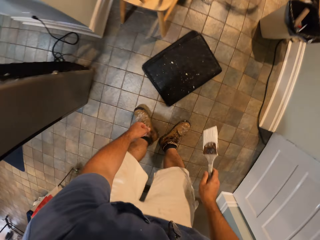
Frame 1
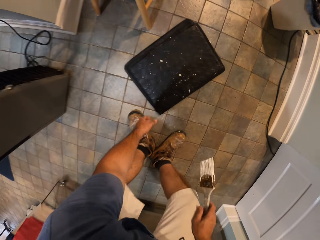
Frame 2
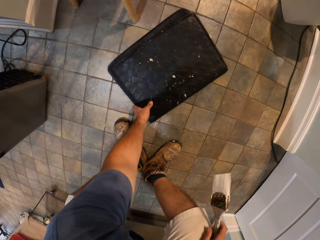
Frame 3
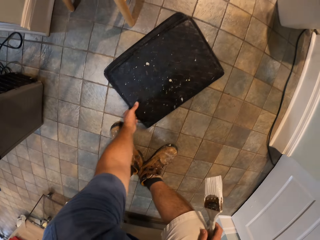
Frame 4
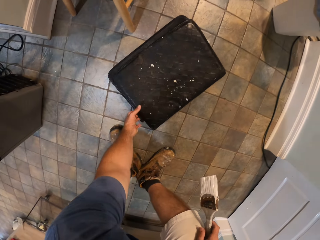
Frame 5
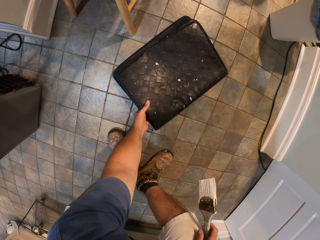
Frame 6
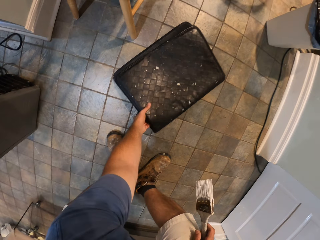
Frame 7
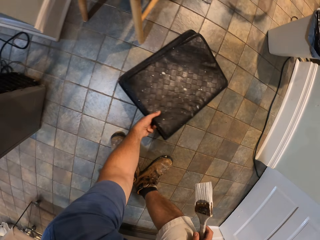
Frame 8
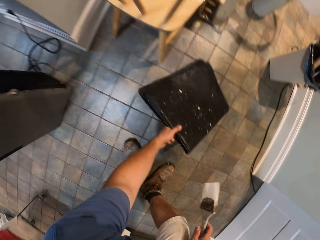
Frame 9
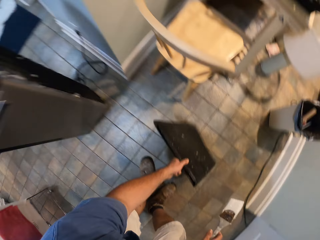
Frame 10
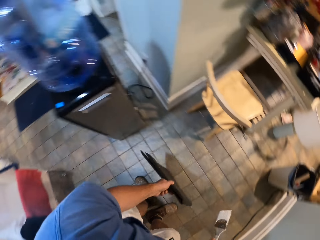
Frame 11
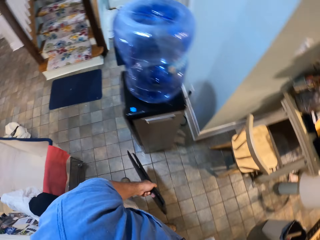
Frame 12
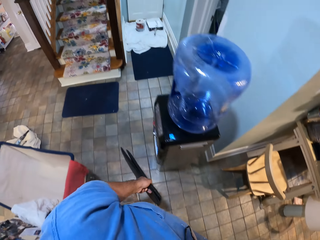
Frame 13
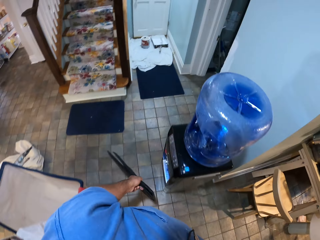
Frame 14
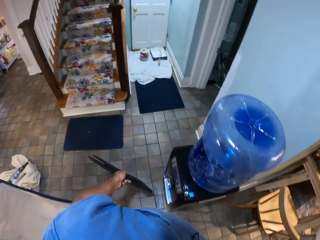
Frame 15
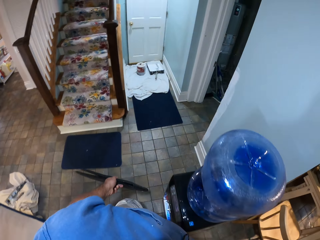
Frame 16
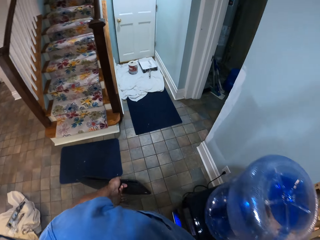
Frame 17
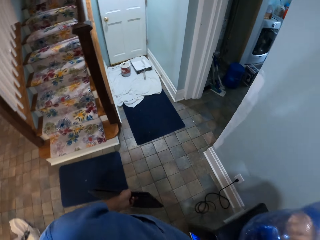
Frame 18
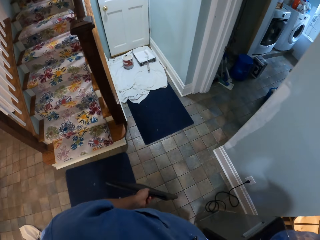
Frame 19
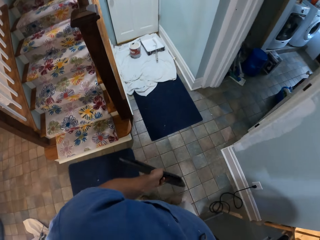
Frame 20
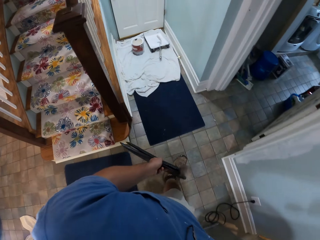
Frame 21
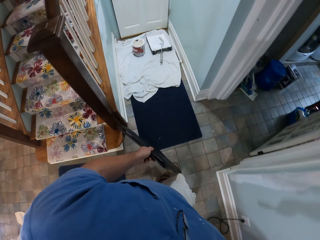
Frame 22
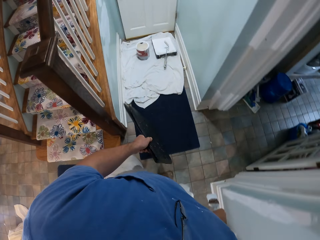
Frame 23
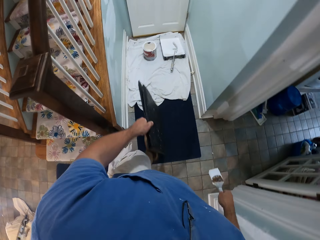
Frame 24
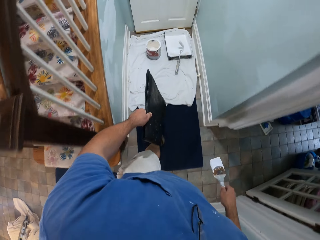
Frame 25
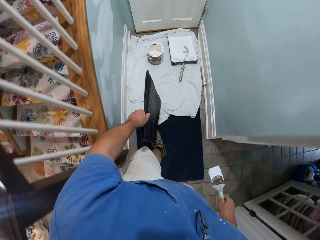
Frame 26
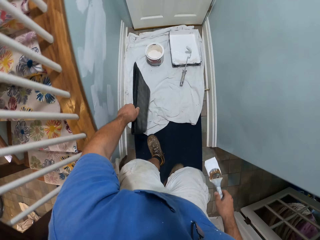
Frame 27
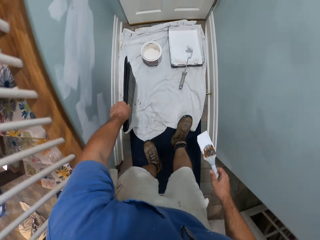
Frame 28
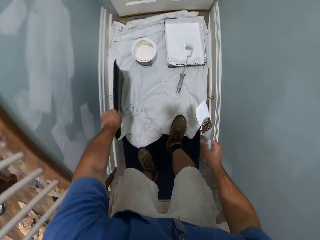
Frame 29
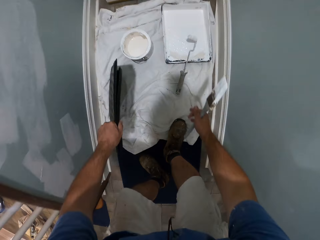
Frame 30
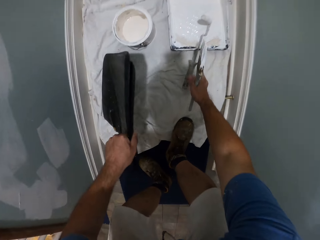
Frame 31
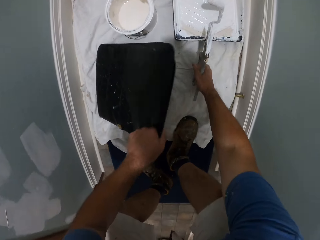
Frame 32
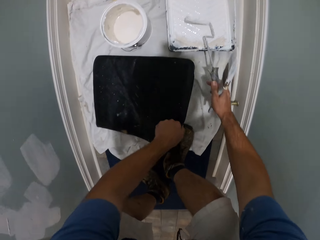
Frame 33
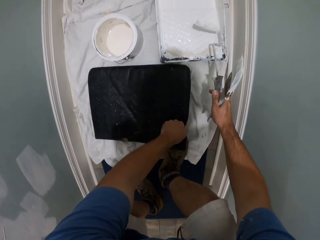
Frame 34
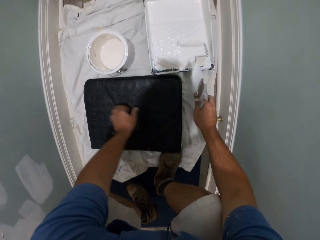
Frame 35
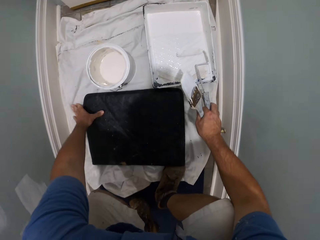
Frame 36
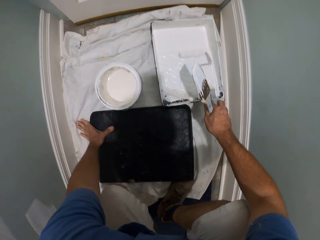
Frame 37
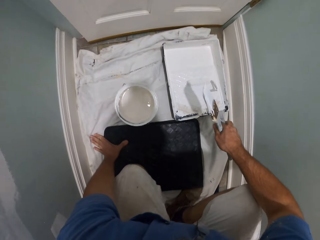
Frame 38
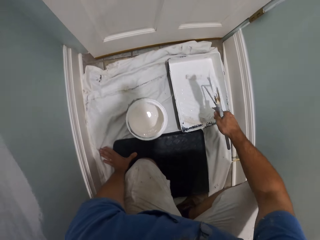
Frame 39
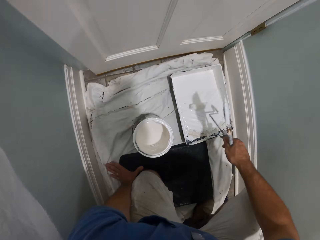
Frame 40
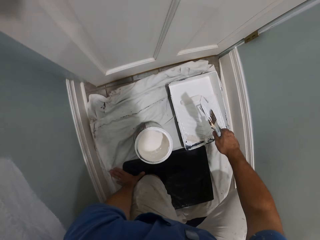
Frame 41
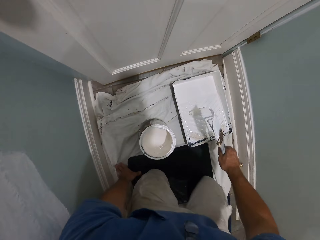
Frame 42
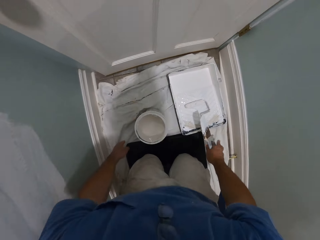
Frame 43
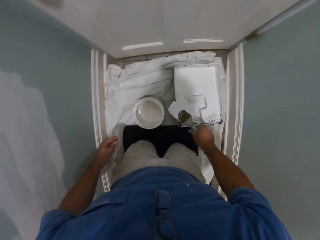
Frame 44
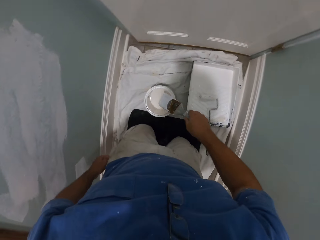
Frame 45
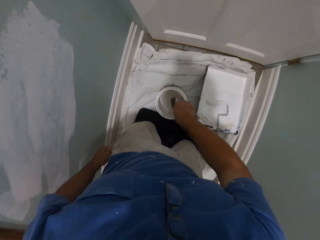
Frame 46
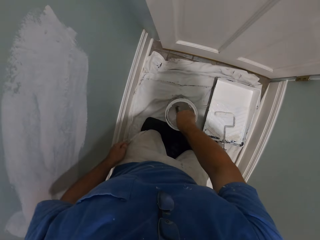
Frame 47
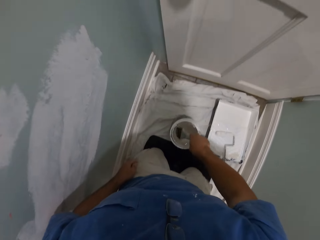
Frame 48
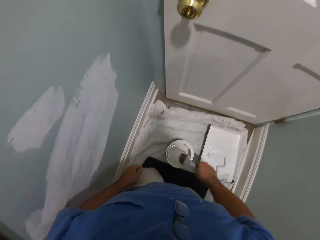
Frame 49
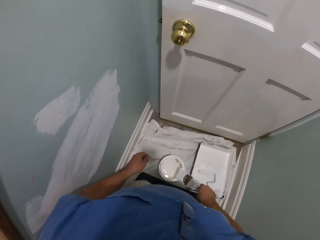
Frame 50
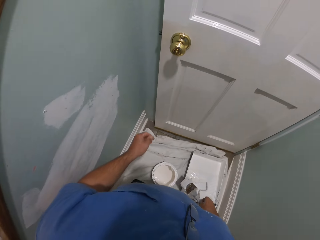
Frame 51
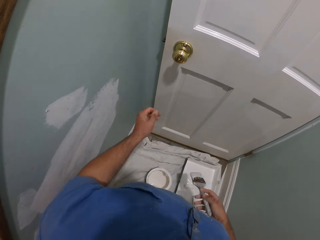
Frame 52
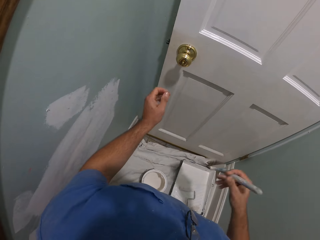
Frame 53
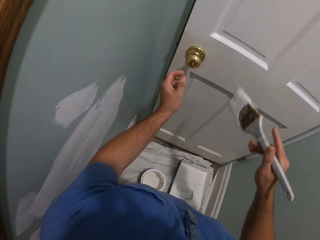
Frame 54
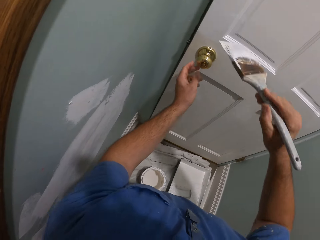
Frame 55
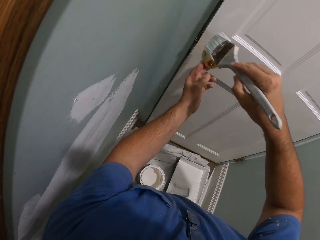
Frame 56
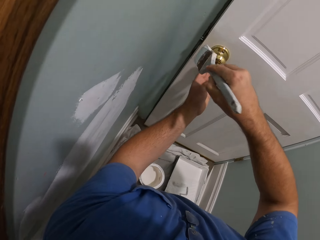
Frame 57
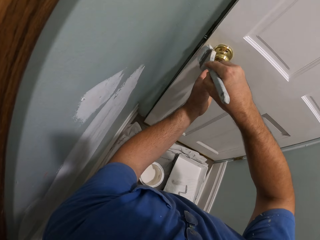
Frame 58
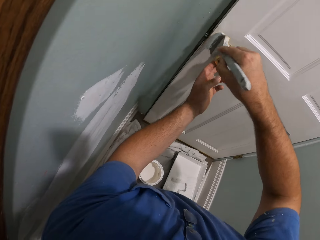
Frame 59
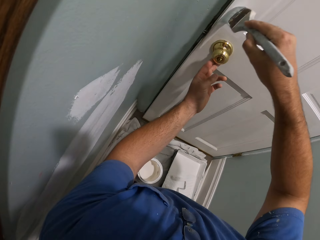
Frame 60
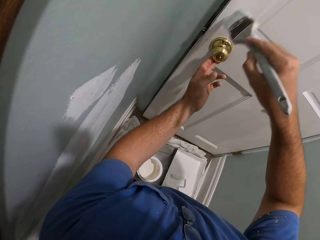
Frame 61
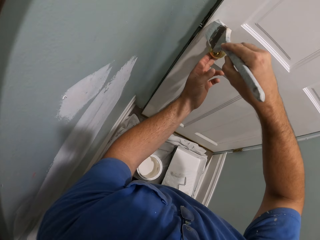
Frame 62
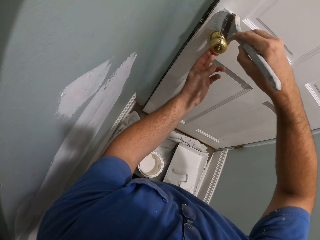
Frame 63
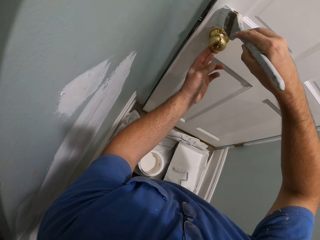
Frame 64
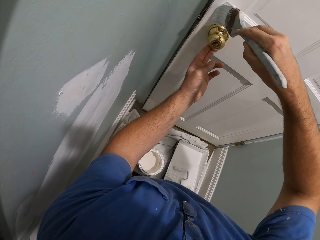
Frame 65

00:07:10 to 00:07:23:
The camera wearer picks up the foot mat from the floor. He walks back towards the door. He lays the foot mat on the floor. He picks the paint roller from the paint container. He rests his left hand on the foot mat. He kneels on the foot mat. He wipes the paint roller over the side of the paint container and drops the paint roller into the paint container. He dips the brush into the paint can and wipes the brush over the brim of the paint can. He holds the knob of the door with his left fingers. He paints around the door knob with the brush.

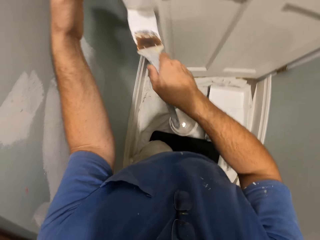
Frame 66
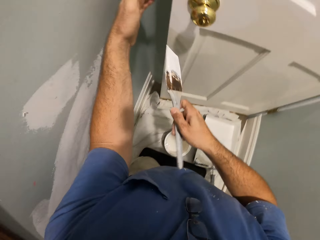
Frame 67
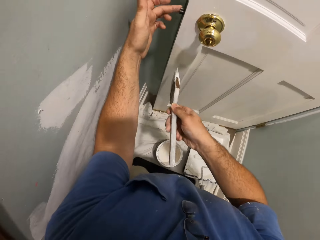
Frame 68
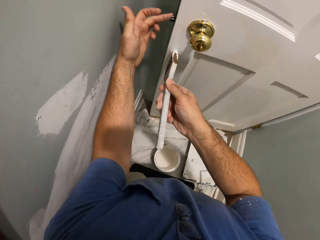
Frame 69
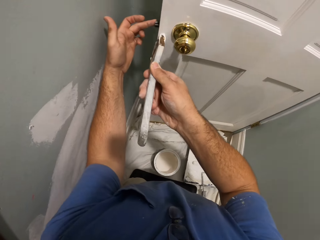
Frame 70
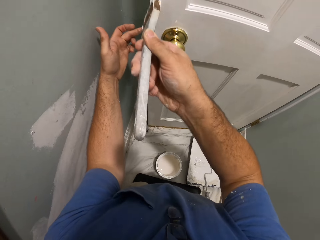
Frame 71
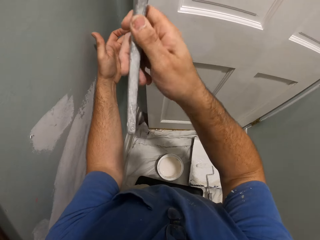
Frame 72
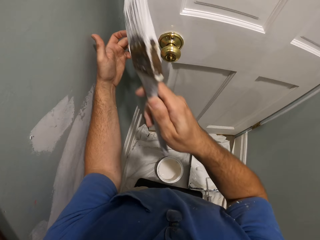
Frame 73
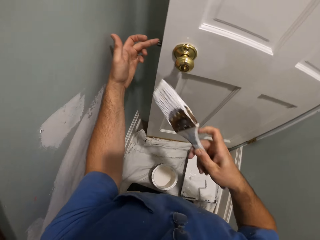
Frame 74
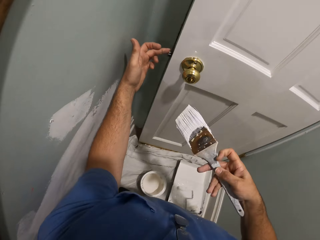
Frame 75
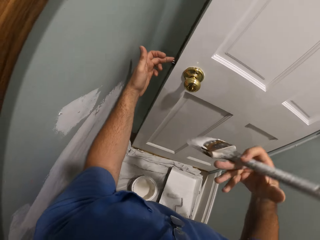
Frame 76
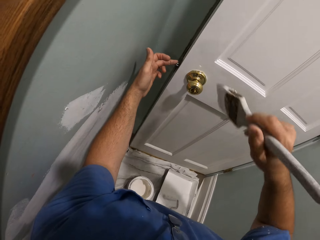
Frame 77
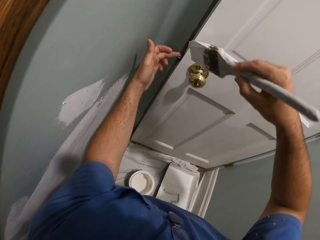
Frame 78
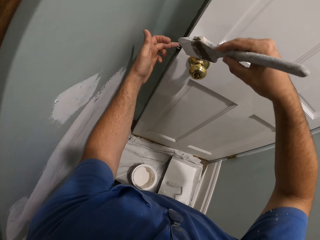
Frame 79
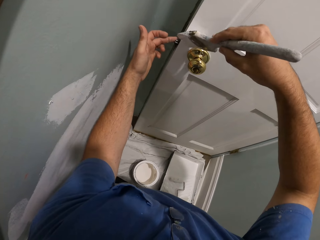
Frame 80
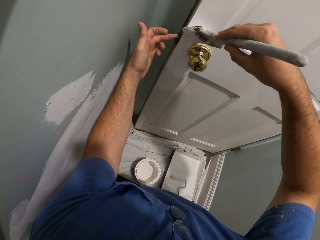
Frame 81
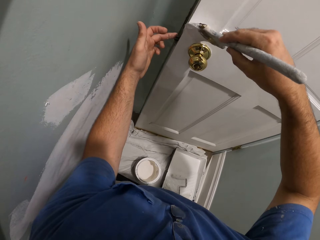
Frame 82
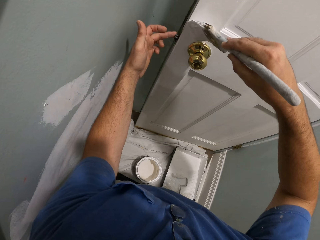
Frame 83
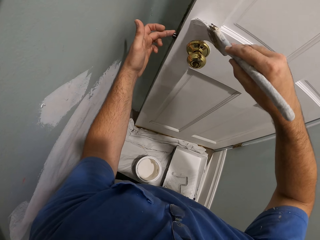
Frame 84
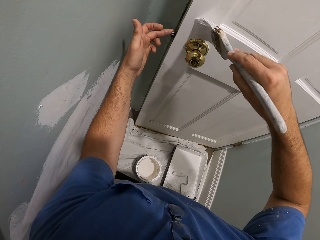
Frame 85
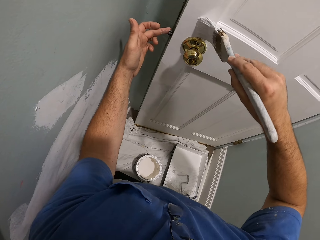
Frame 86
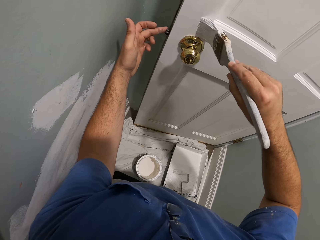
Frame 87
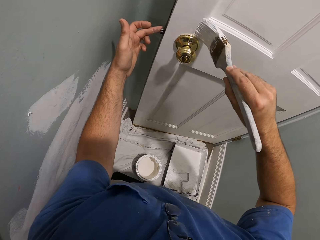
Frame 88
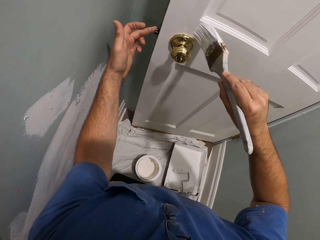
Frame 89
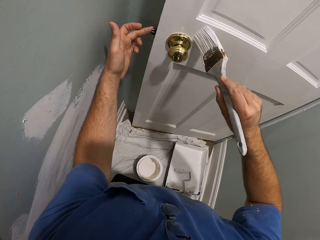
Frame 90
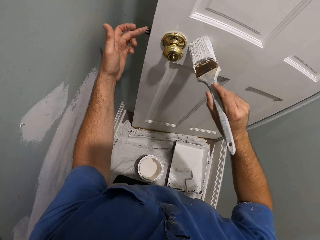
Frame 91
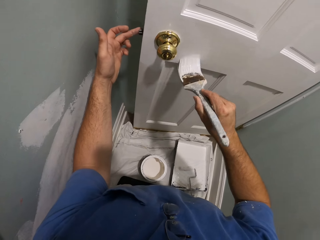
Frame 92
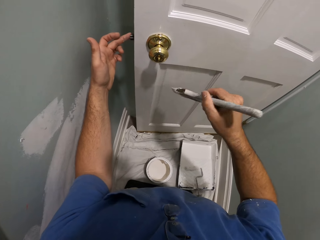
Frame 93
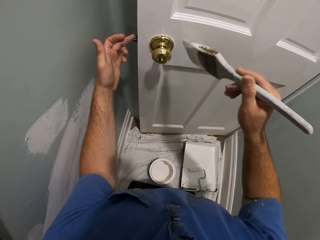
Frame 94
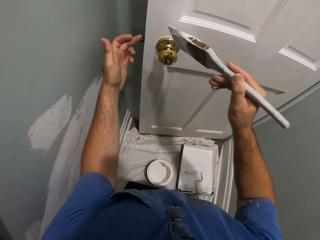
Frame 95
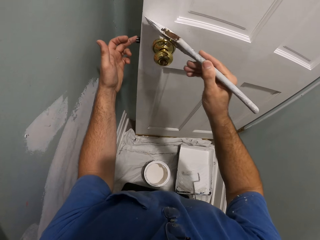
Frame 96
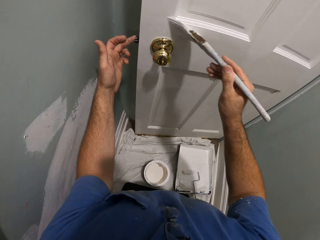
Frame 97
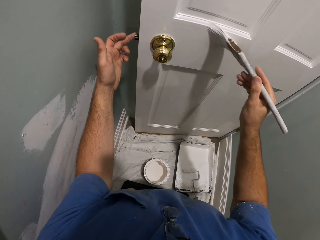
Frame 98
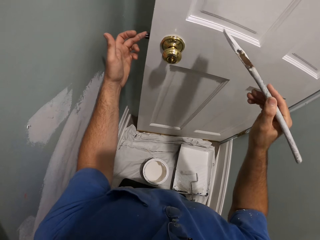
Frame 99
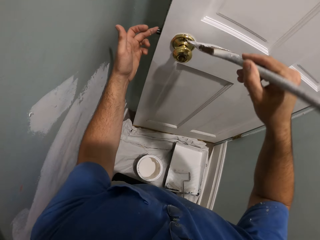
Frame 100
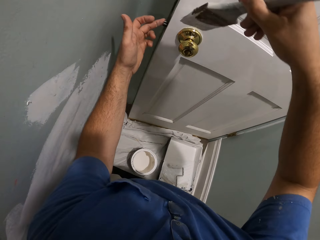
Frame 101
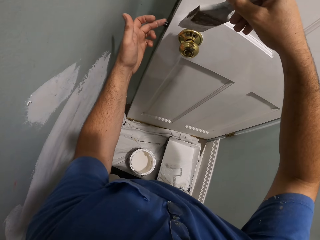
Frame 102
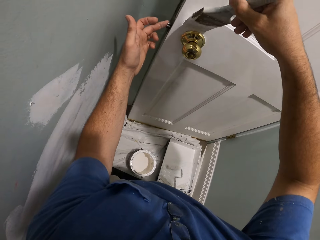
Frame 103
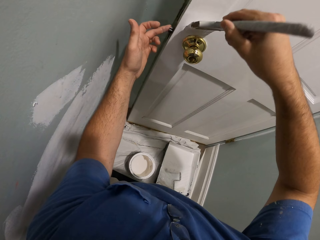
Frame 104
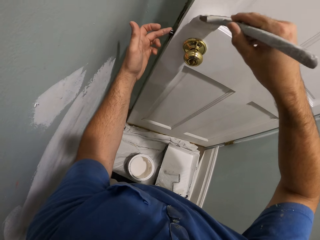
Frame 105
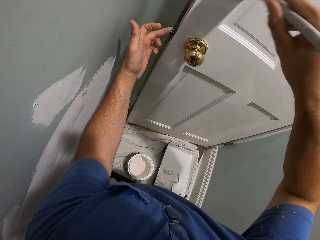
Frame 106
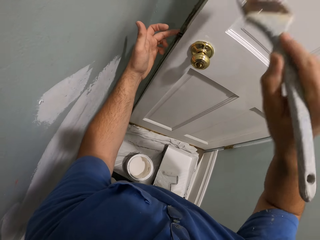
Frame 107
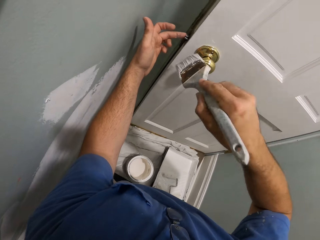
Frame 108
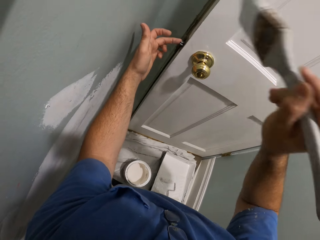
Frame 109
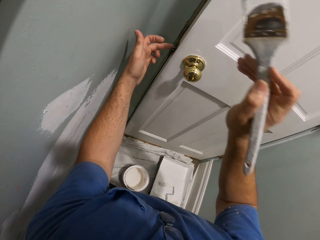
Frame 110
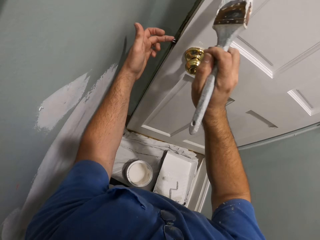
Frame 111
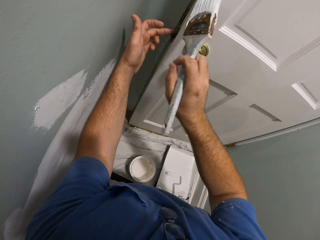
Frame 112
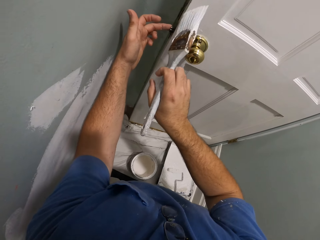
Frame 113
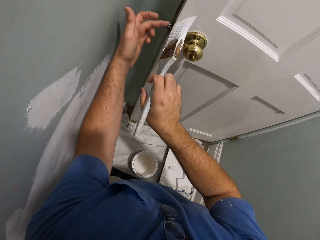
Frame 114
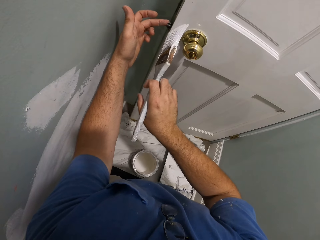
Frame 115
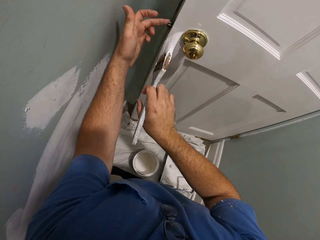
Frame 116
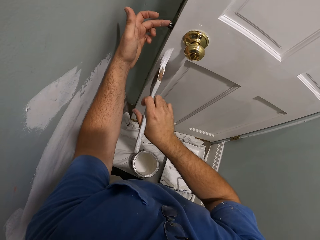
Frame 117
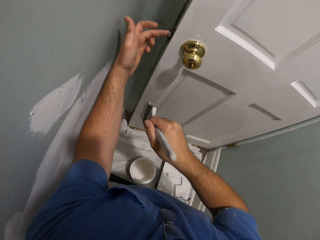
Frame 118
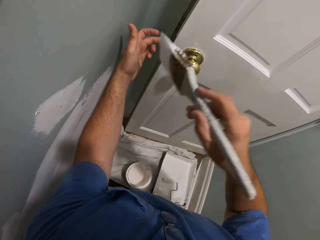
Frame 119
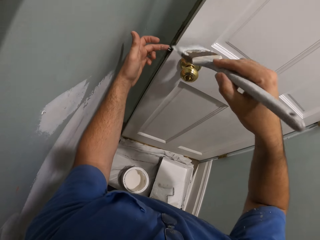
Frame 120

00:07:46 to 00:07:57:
The camera wearer adjusts the brush briefly. They resume painting the door with the brush.
